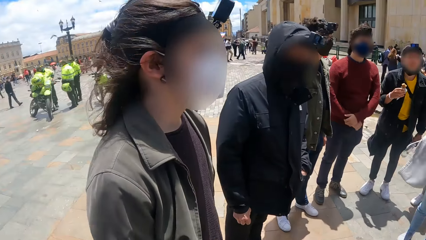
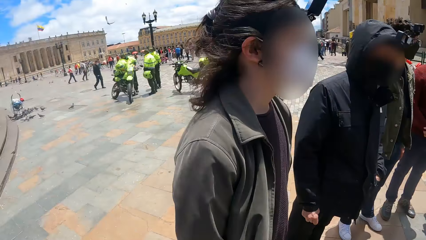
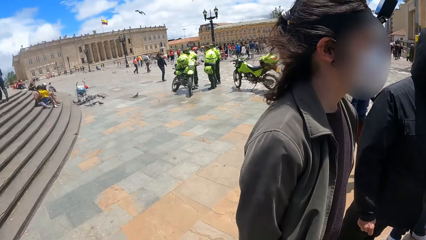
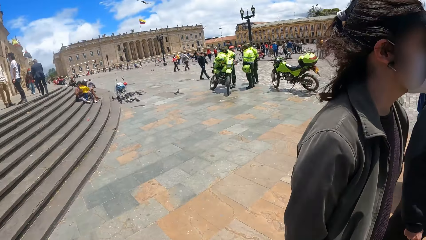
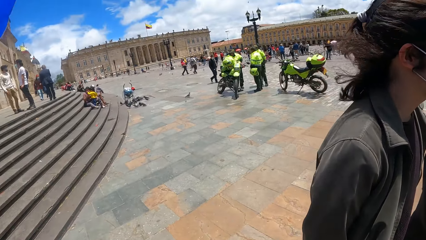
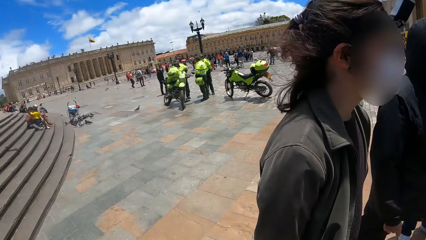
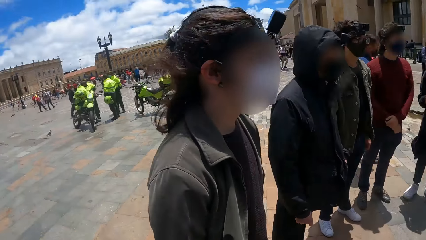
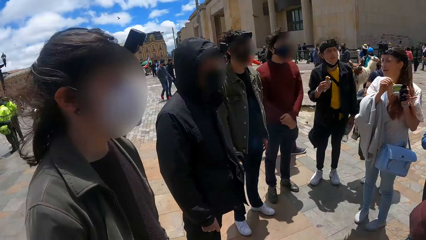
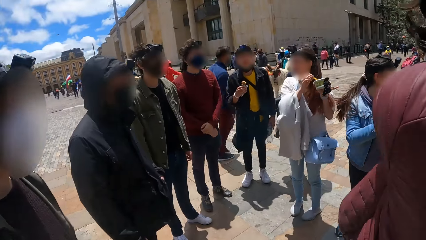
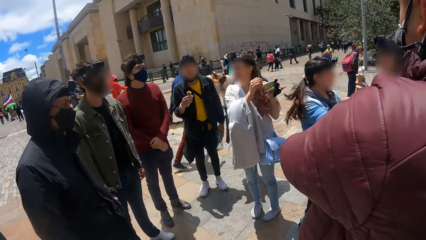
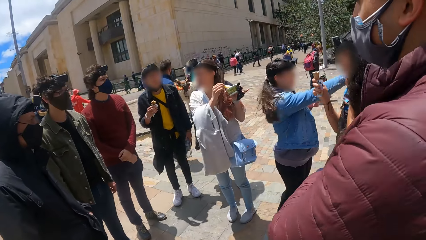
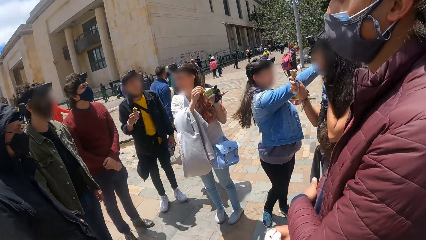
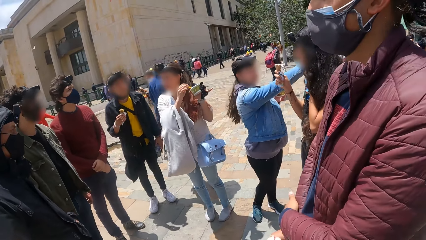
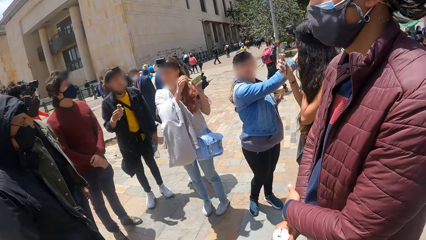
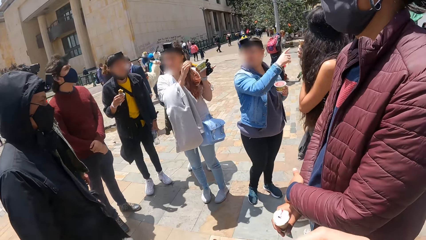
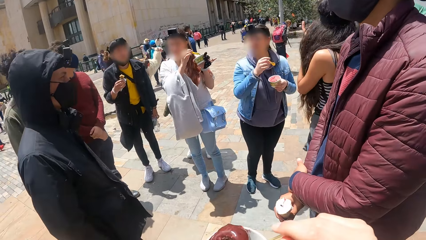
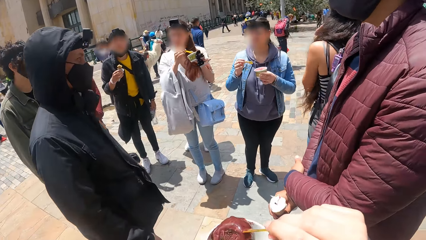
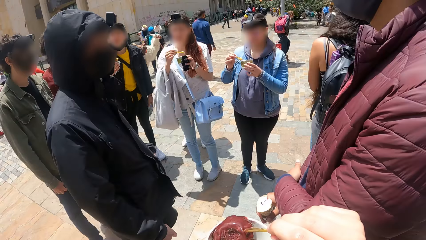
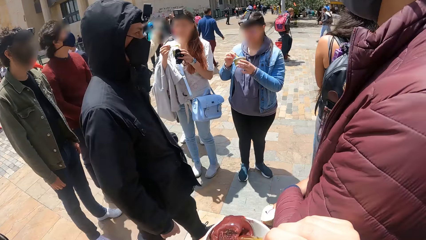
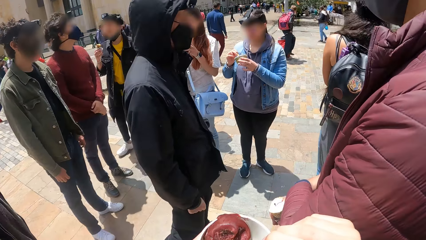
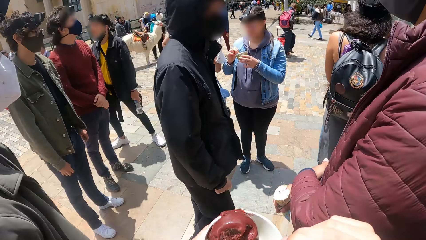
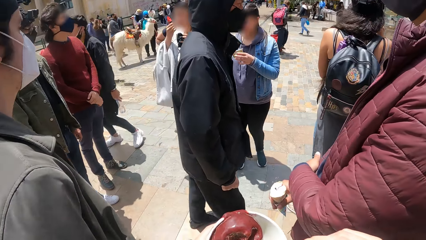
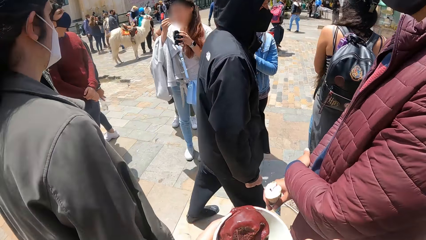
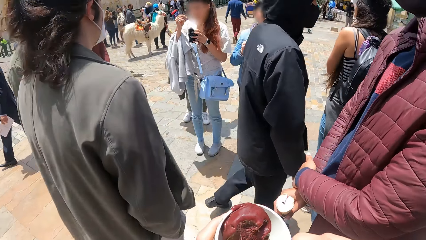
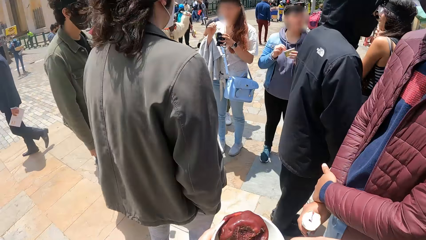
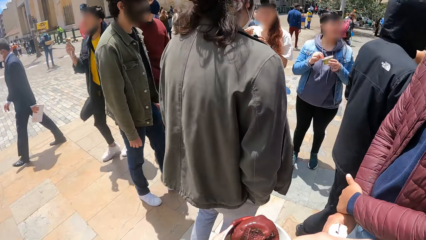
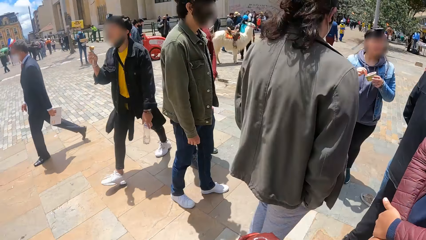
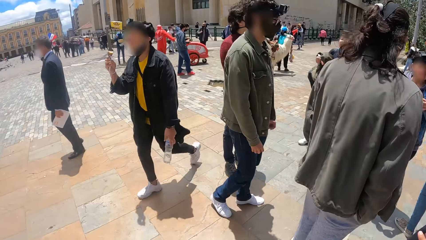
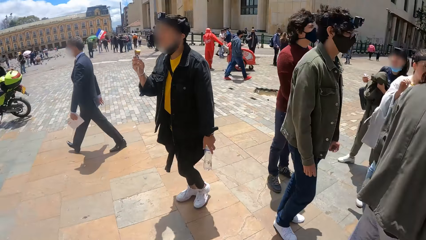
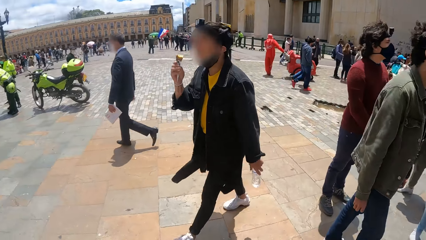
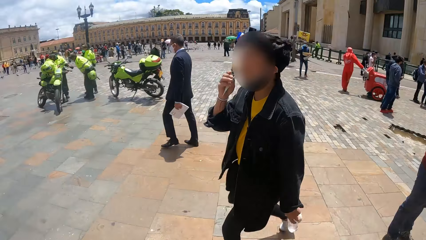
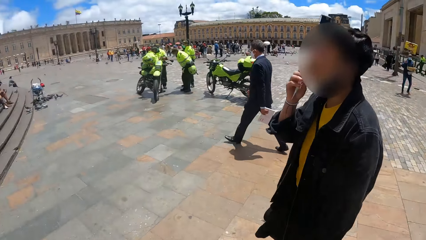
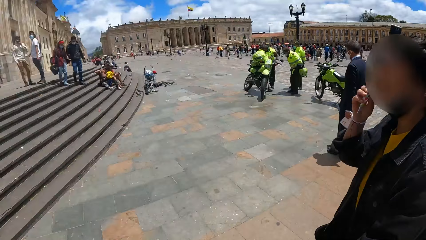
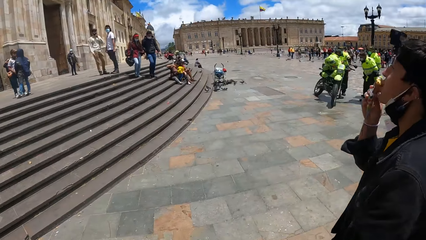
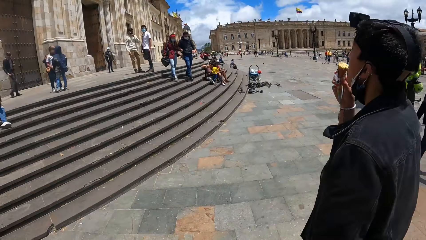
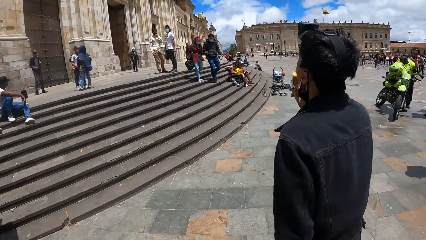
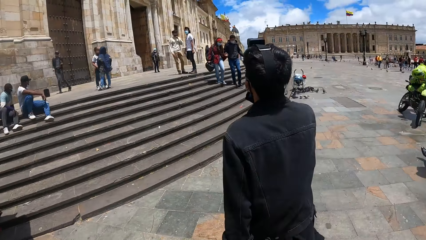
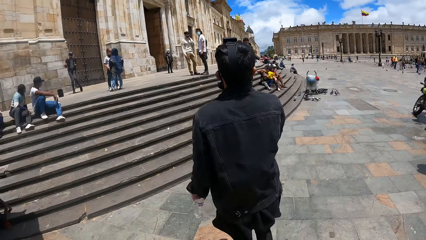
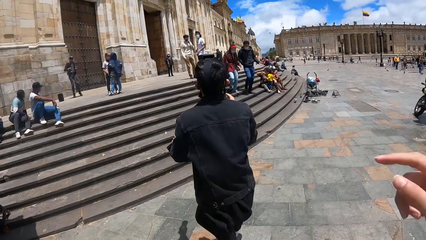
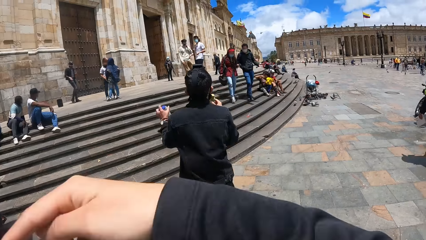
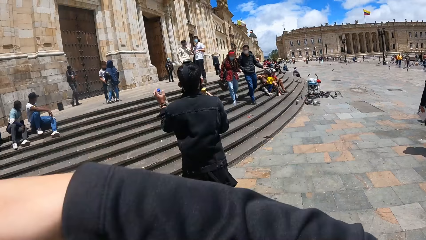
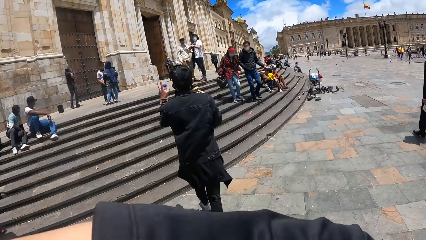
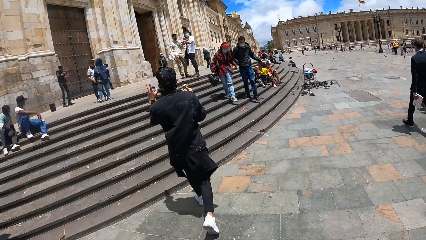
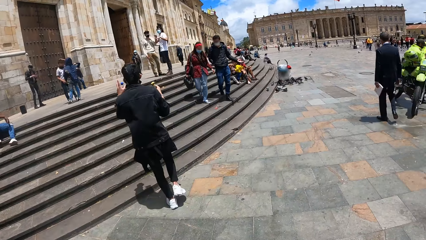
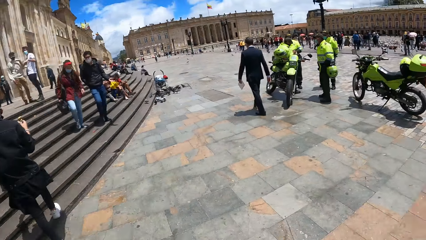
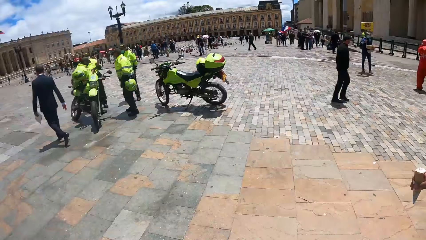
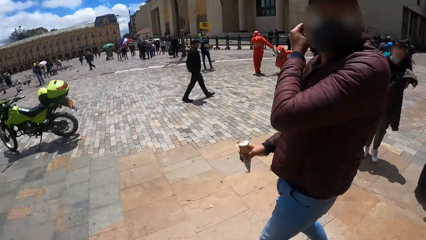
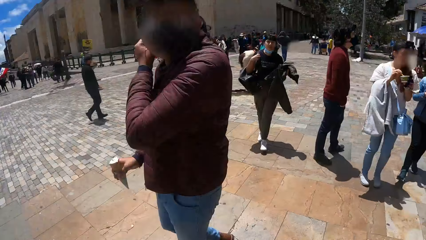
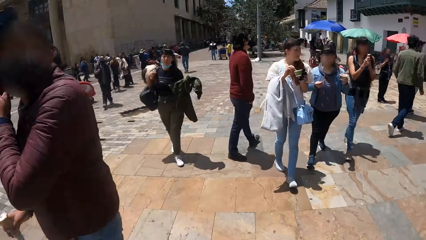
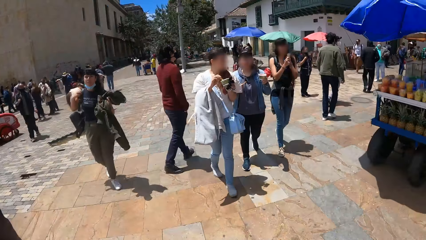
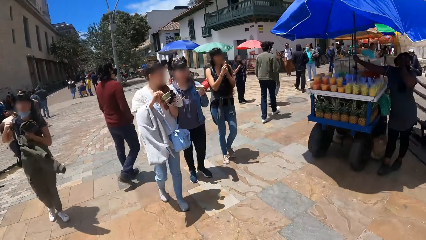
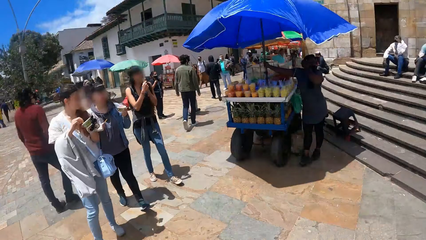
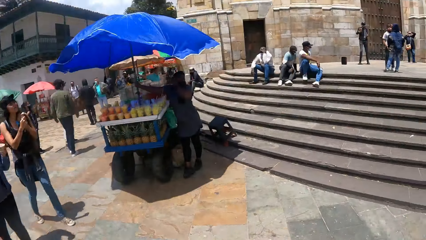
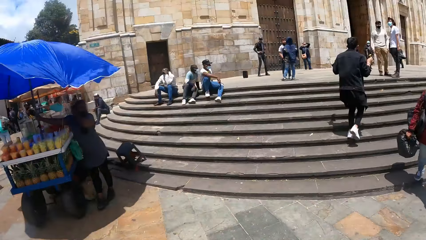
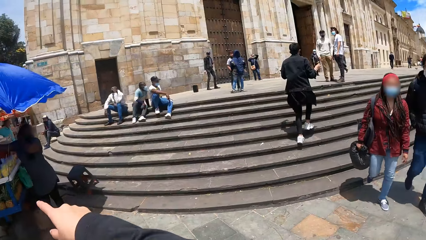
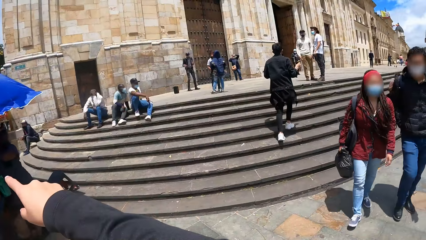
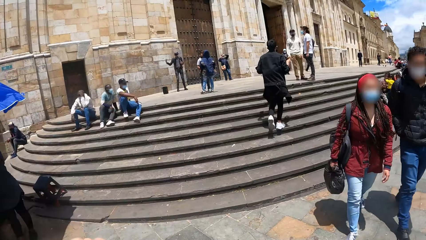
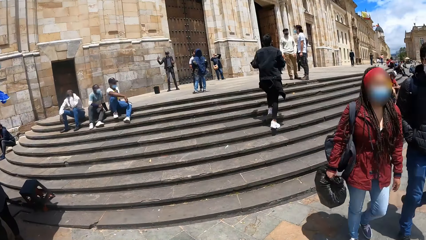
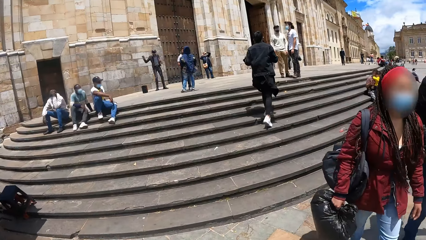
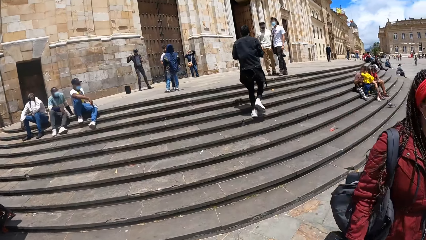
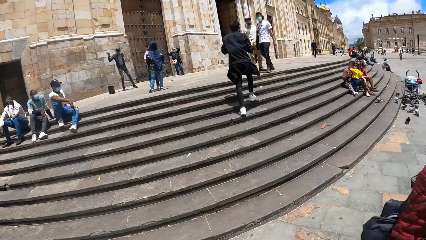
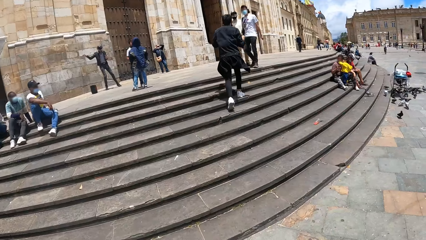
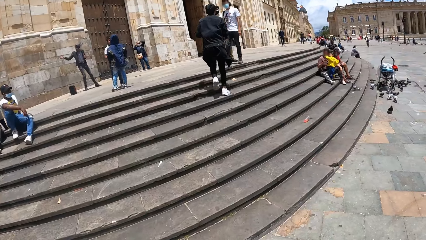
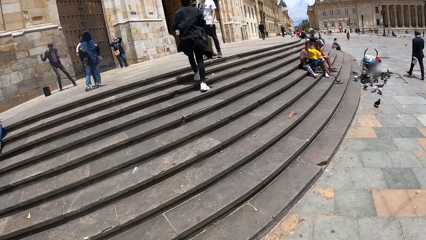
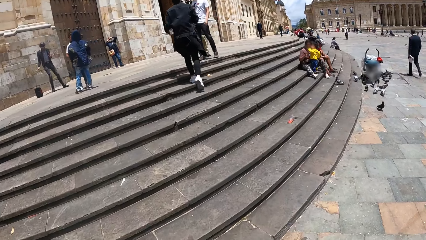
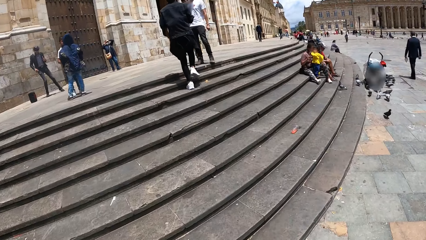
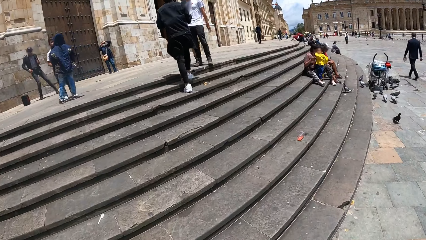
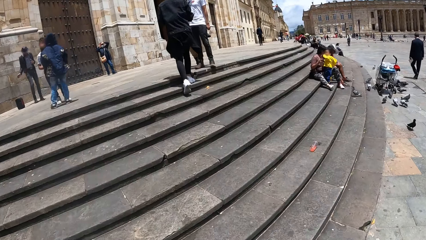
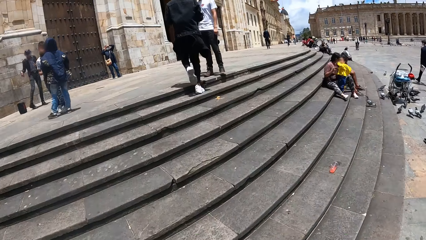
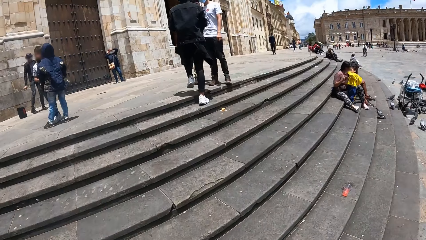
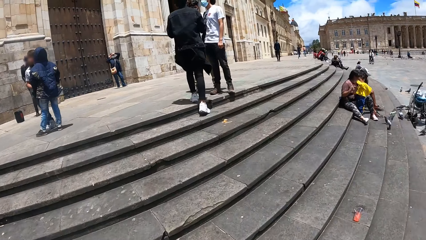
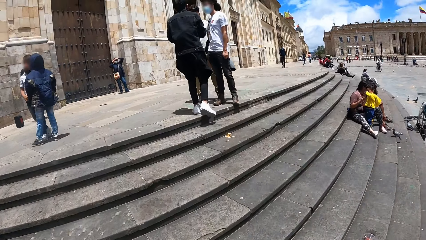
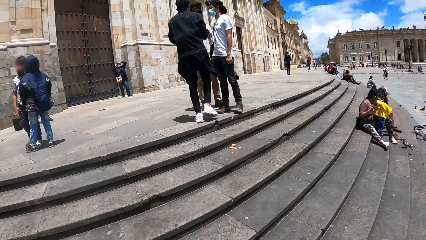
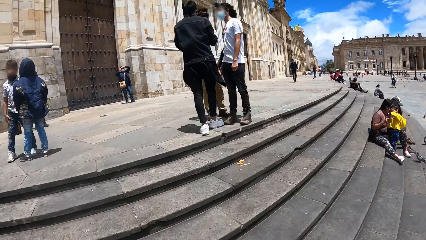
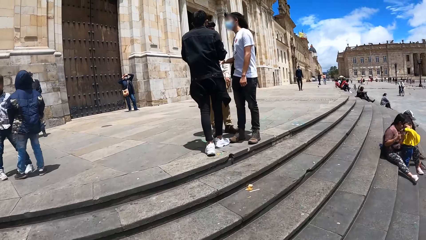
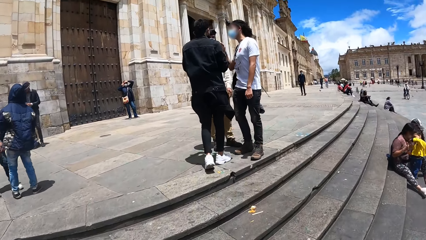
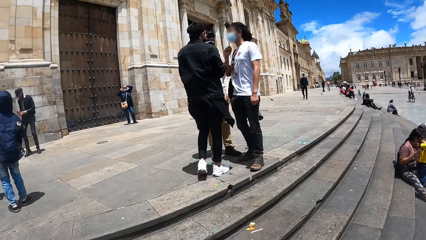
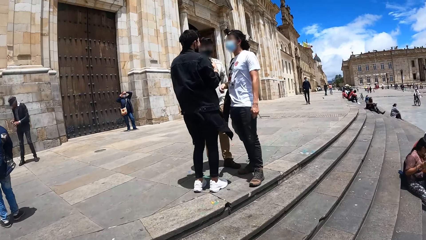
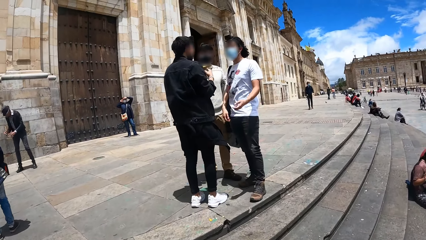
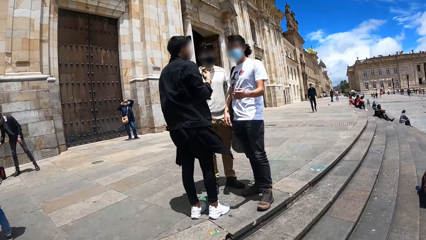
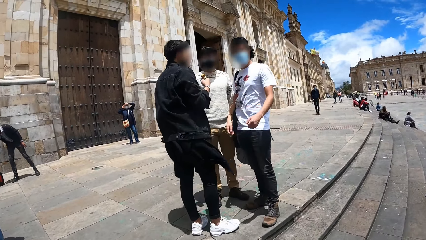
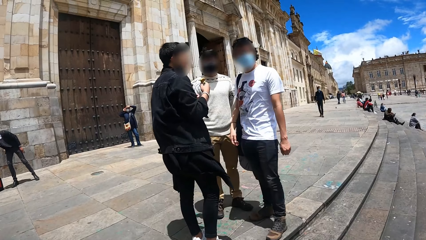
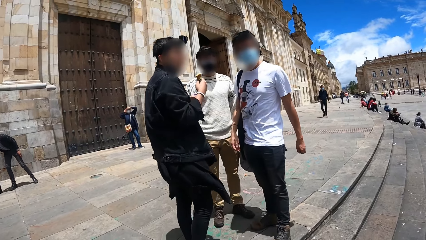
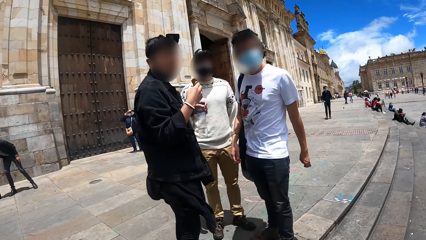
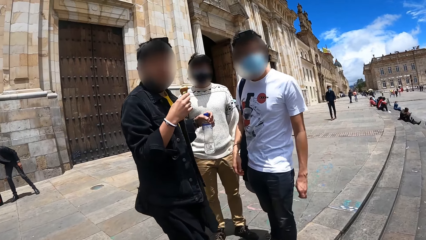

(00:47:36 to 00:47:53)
The camera wearer looks around the compound. She eats the ice. She looks around the compound. She moves her hand. She points at something. She walks up the stairs.
